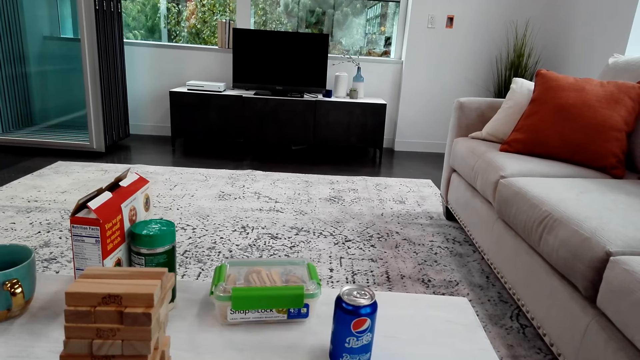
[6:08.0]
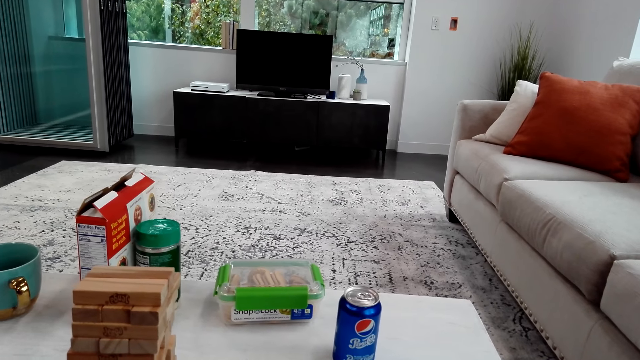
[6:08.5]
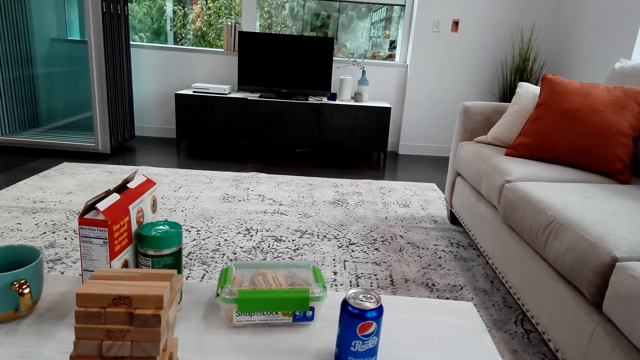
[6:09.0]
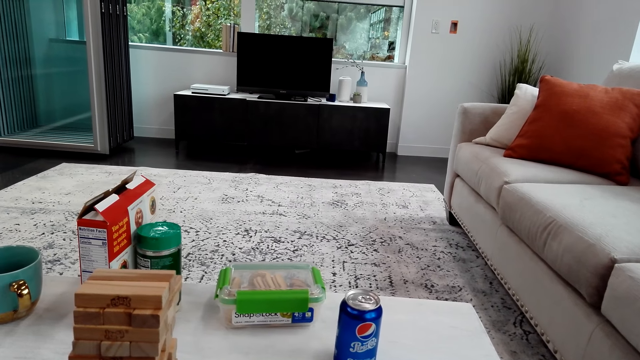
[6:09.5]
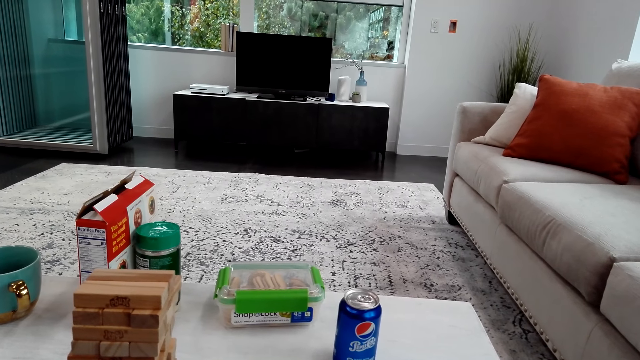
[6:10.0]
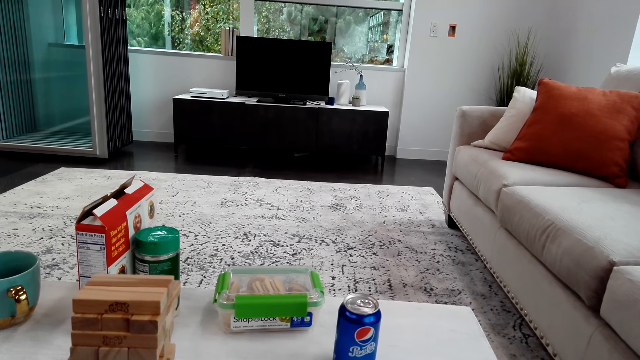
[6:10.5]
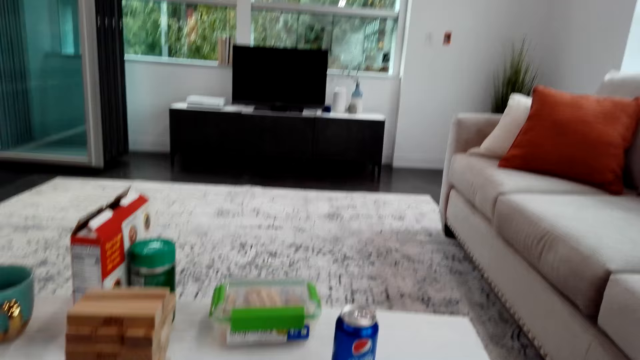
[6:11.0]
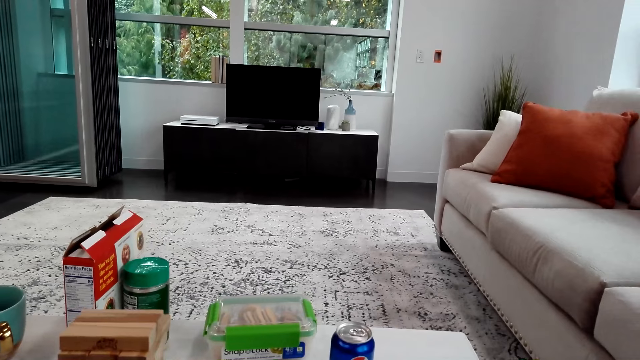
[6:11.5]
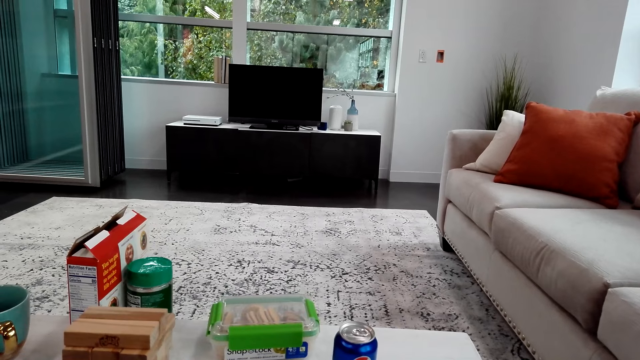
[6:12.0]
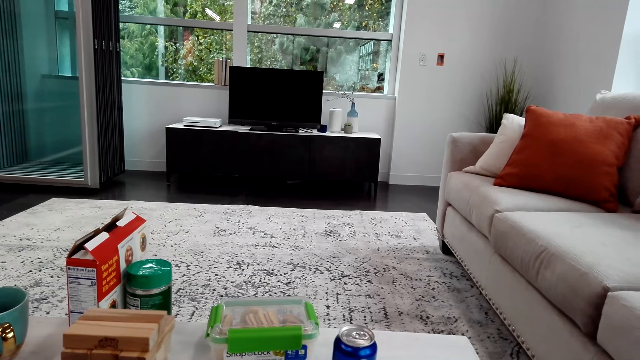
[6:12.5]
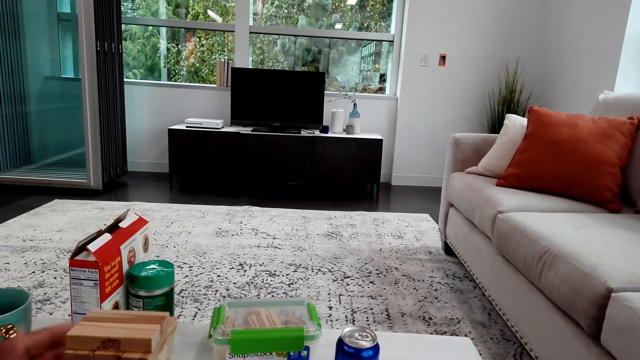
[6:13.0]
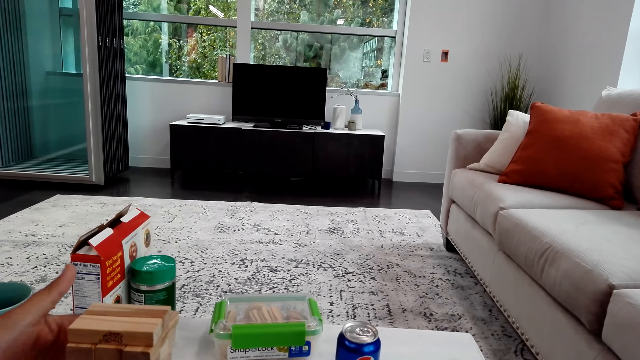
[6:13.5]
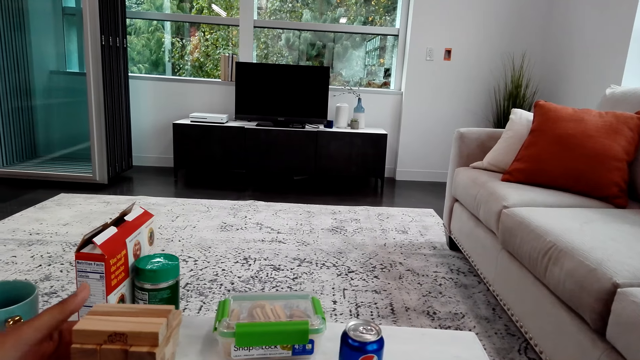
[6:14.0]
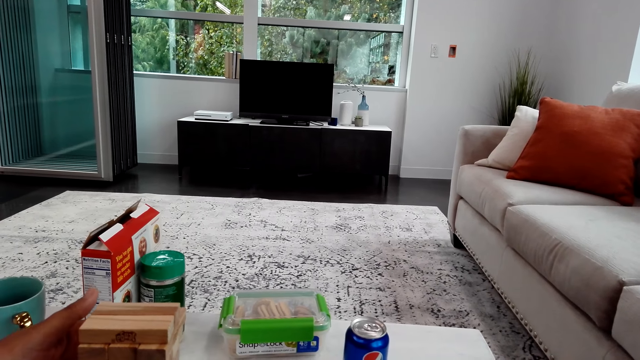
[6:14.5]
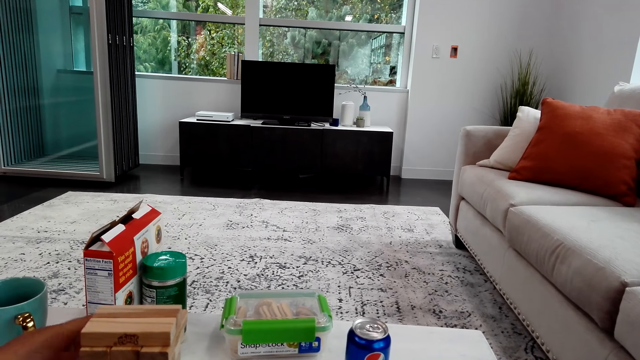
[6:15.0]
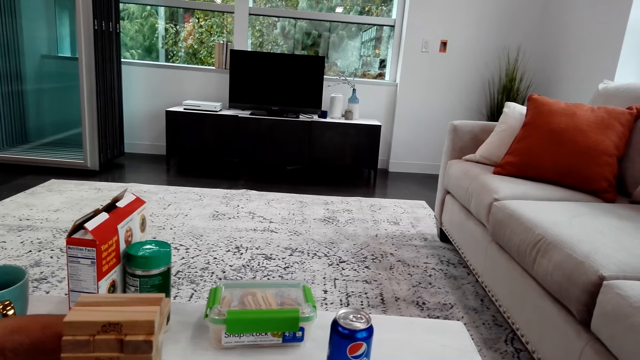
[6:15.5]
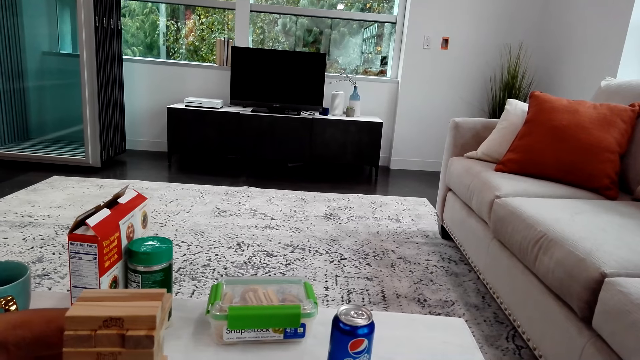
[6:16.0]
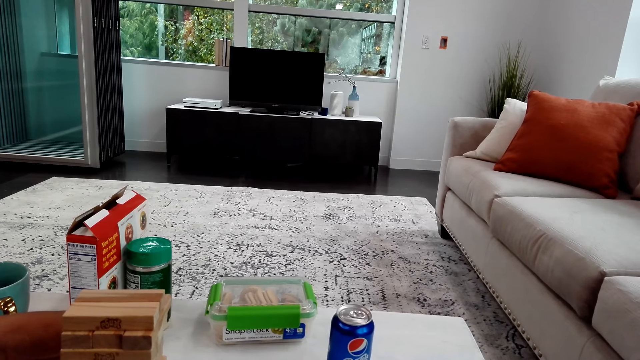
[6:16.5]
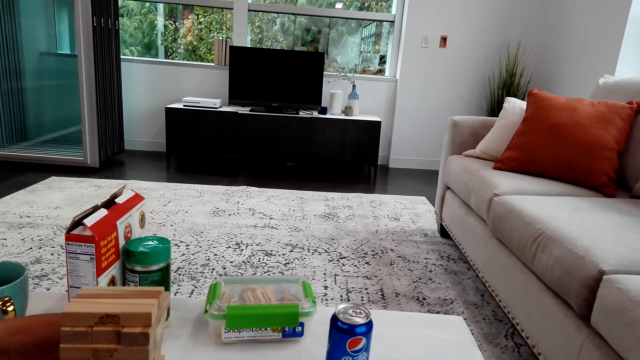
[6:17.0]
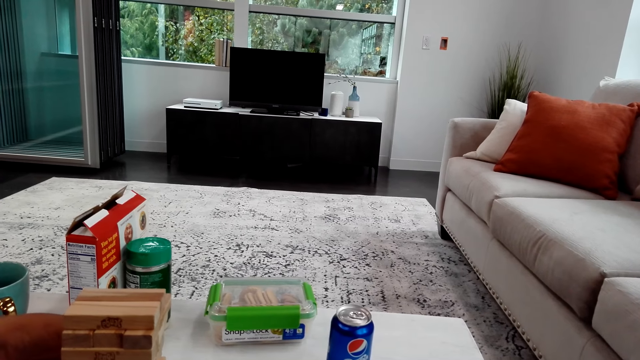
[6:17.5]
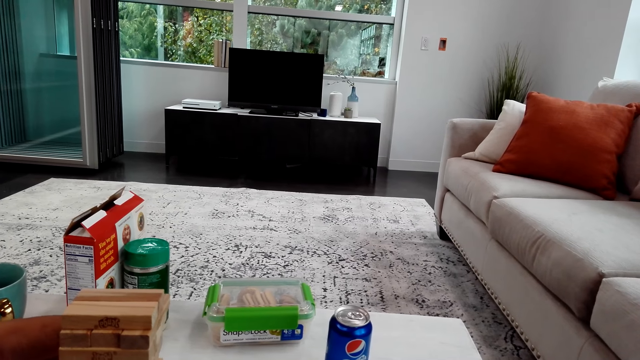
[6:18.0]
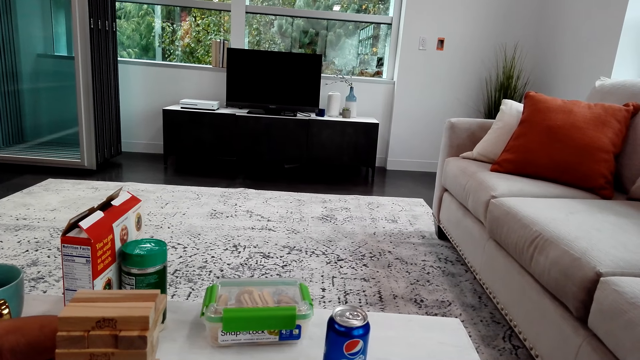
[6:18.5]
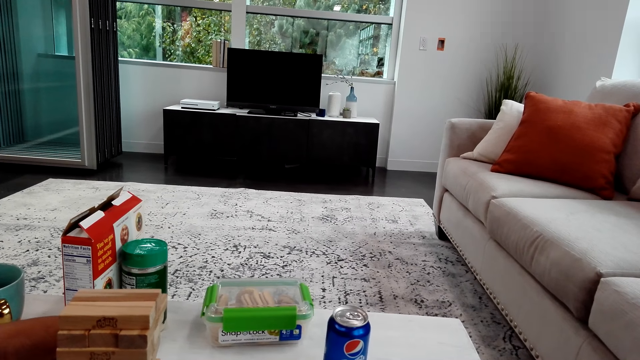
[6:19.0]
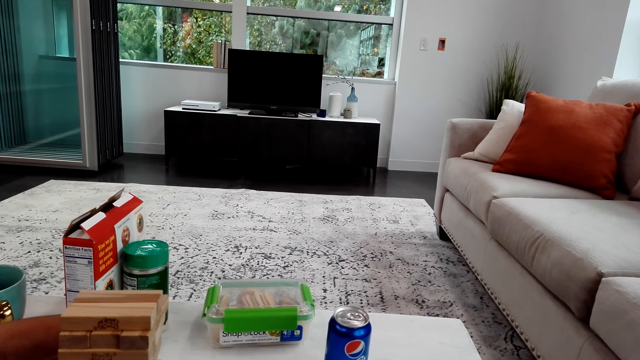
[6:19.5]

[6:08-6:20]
A person holds the blocks. The person plays the trembling tower. The camera wearer looks around. The person tries to pull a block.

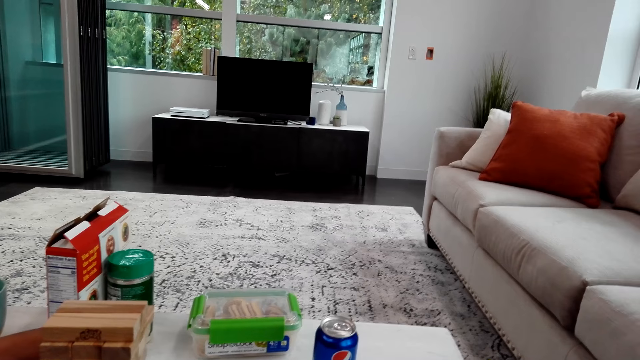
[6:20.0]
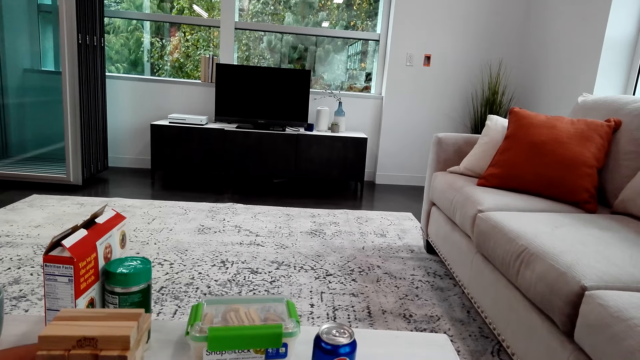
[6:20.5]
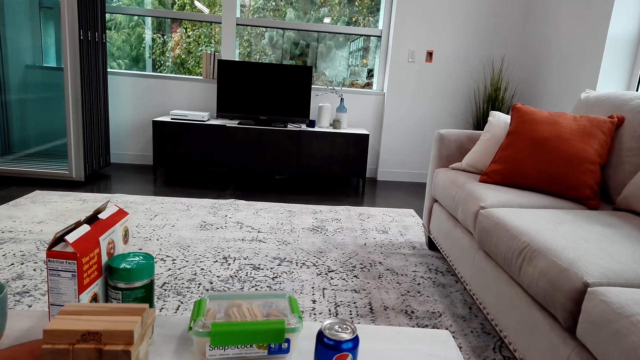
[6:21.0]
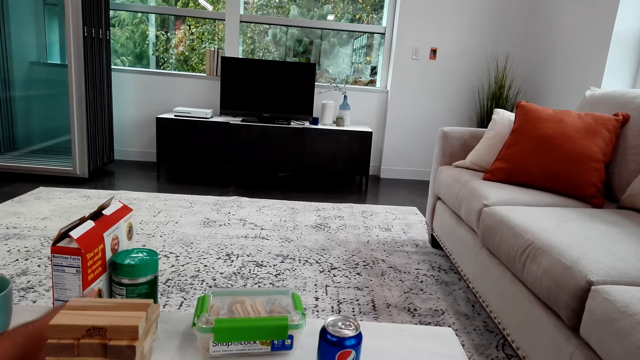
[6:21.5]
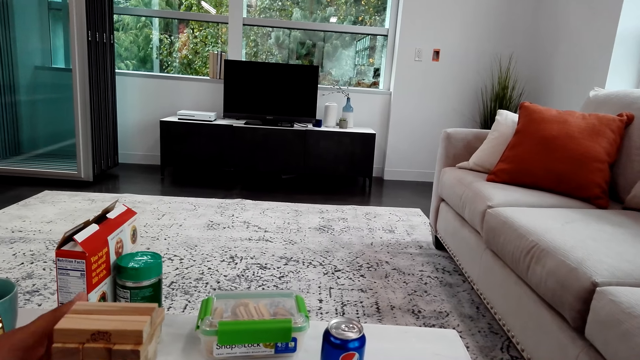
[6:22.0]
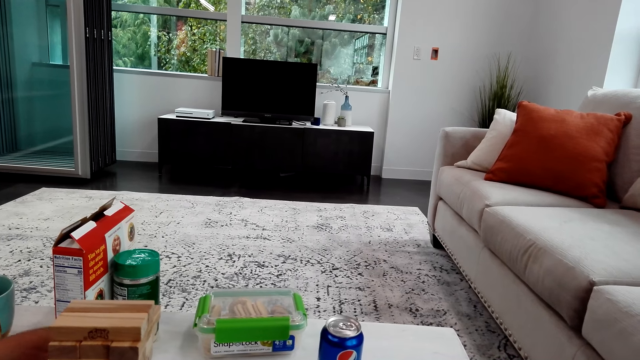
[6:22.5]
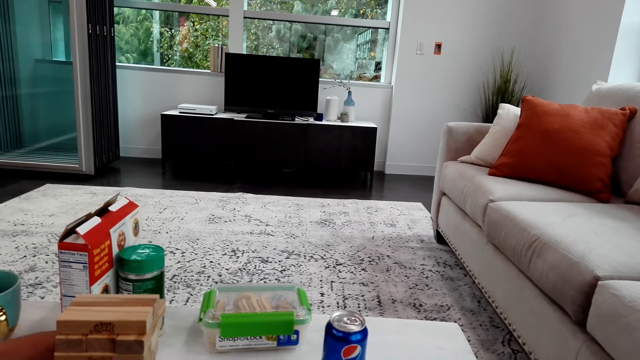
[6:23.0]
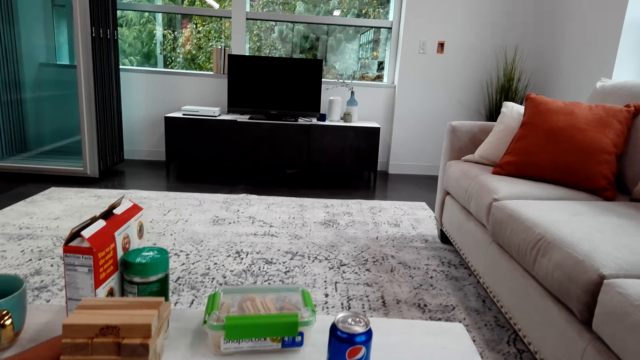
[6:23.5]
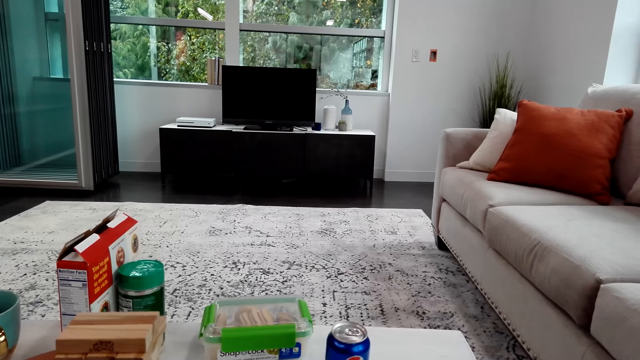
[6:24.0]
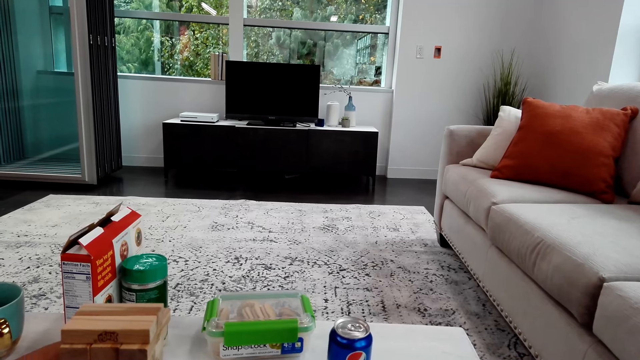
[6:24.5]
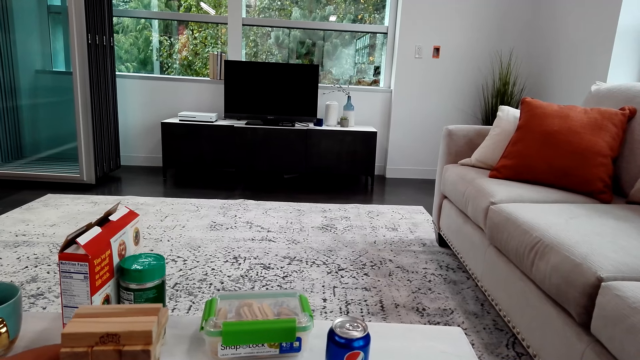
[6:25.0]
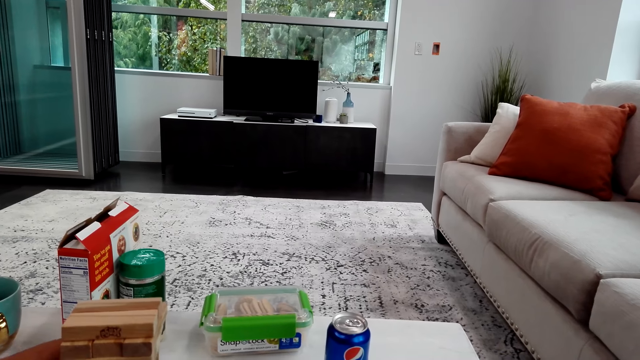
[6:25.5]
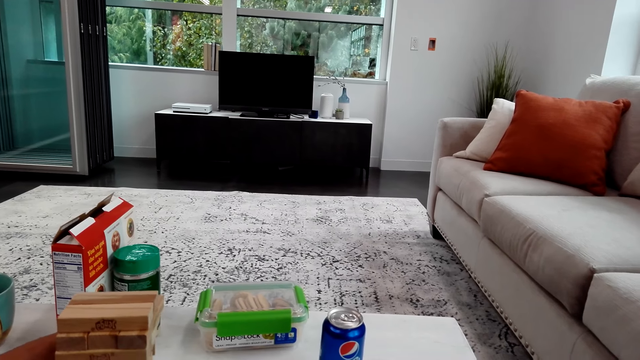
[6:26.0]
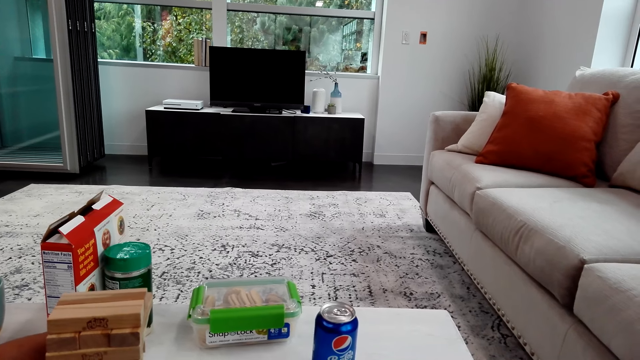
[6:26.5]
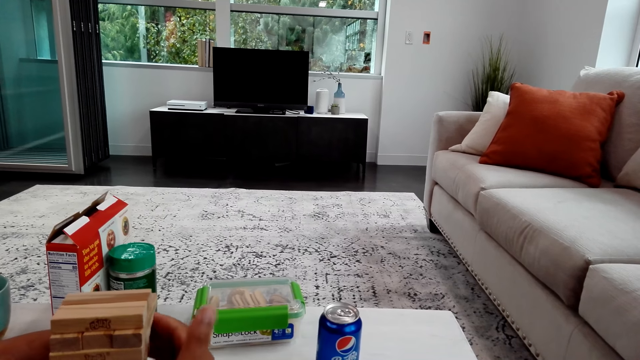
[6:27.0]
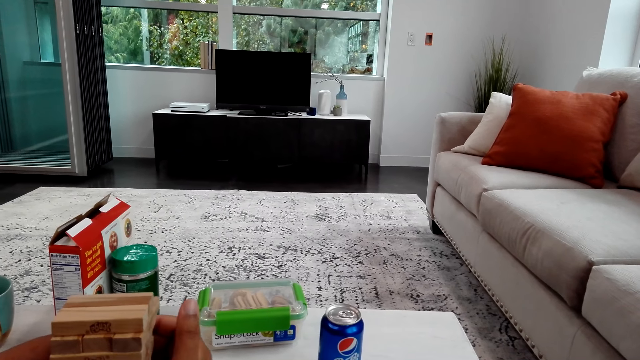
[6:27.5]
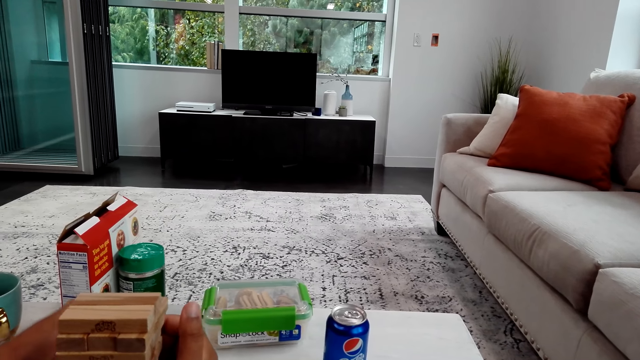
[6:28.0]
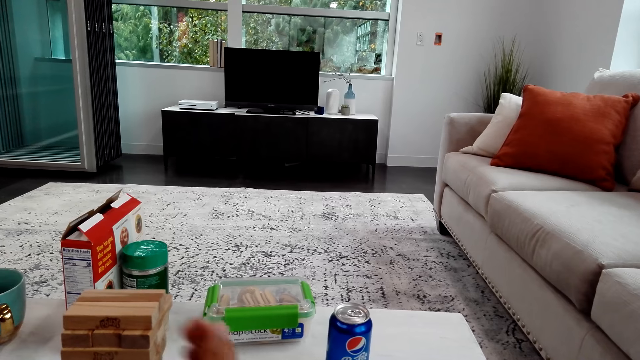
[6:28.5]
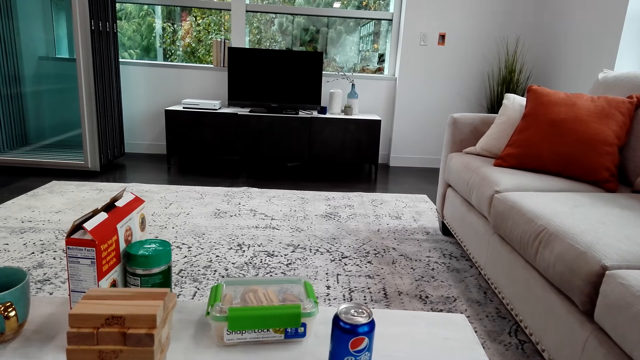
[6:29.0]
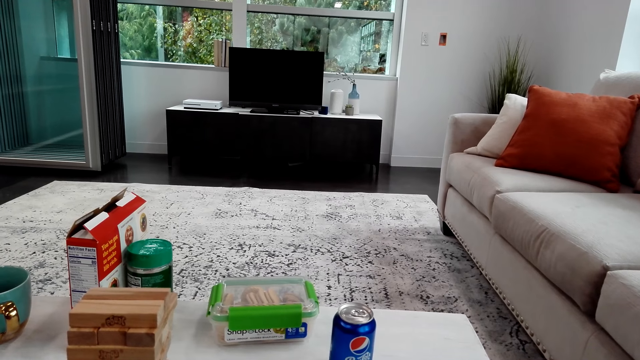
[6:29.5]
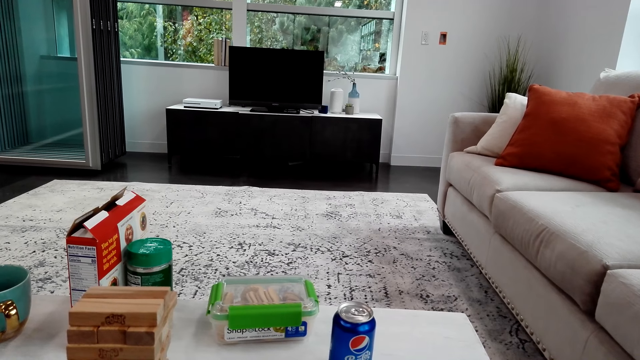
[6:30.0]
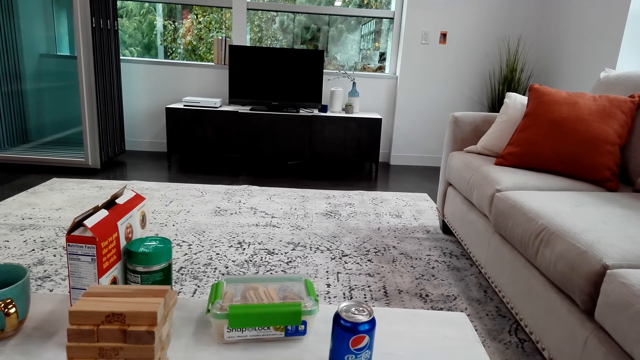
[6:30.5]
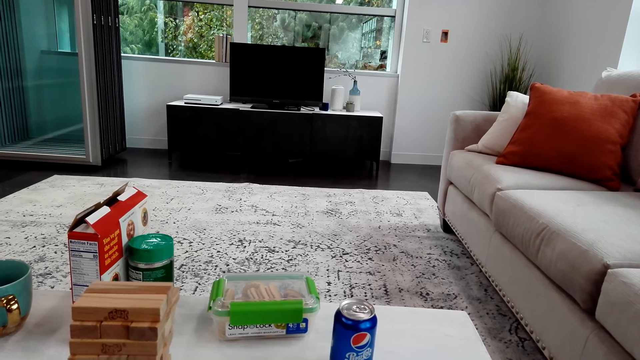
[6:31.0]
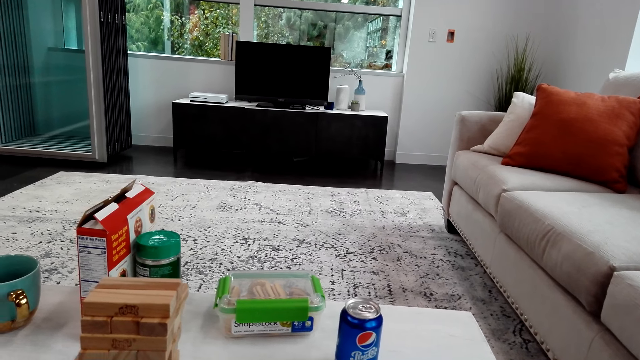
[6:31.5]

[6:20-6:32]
A person adjusts the blocks, tries to pull a block, holds the blocks and removes a block.
